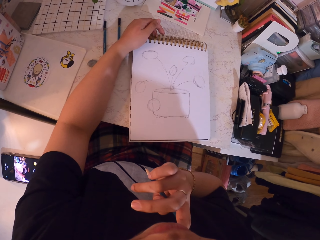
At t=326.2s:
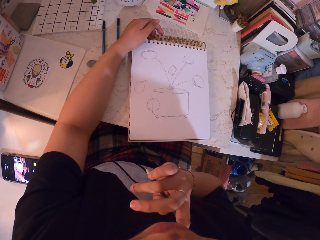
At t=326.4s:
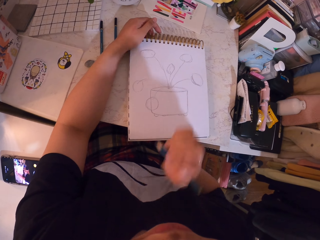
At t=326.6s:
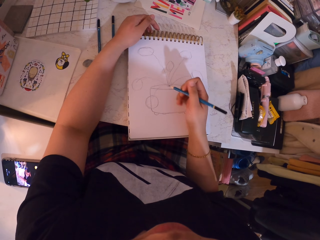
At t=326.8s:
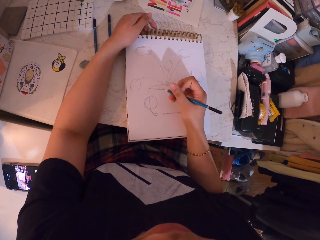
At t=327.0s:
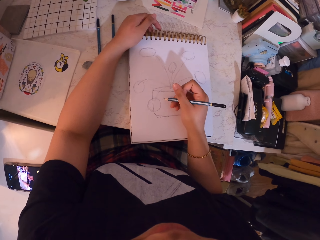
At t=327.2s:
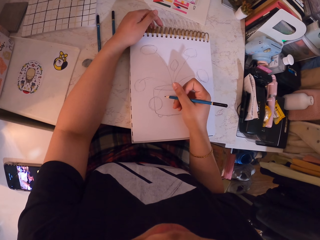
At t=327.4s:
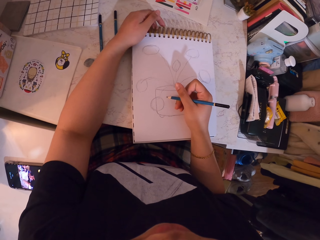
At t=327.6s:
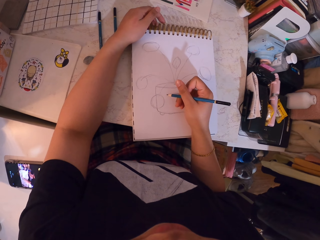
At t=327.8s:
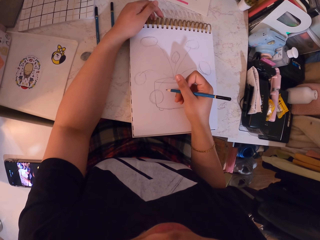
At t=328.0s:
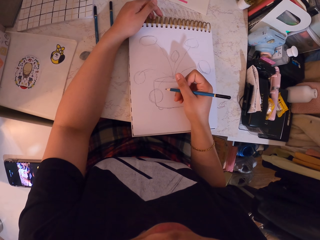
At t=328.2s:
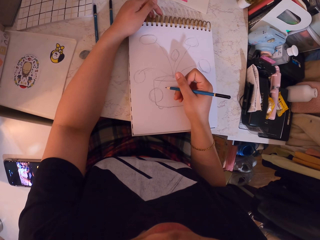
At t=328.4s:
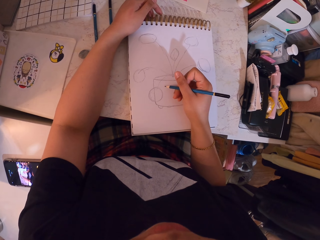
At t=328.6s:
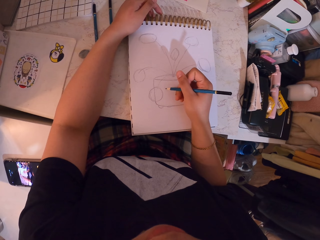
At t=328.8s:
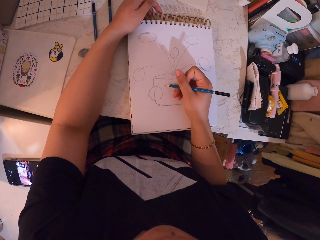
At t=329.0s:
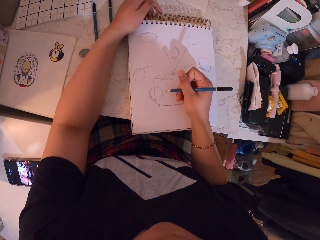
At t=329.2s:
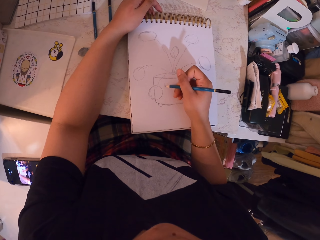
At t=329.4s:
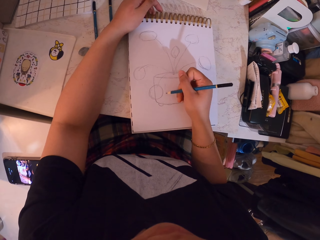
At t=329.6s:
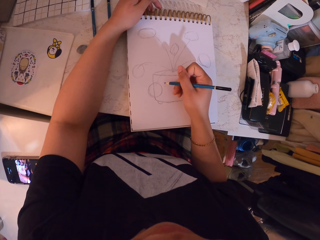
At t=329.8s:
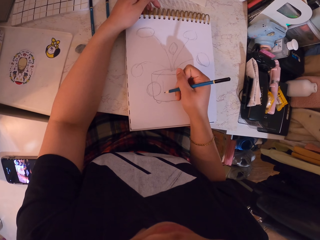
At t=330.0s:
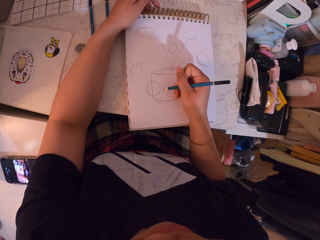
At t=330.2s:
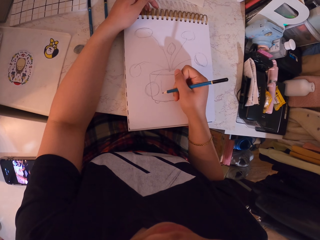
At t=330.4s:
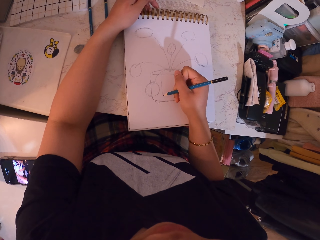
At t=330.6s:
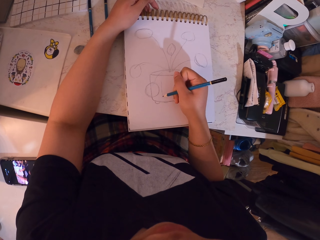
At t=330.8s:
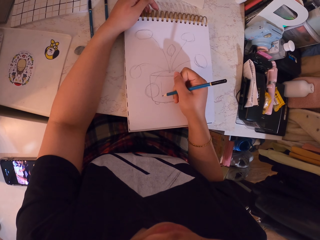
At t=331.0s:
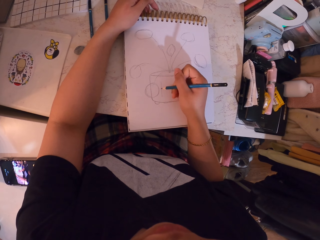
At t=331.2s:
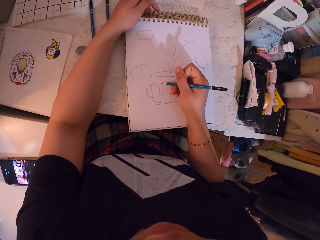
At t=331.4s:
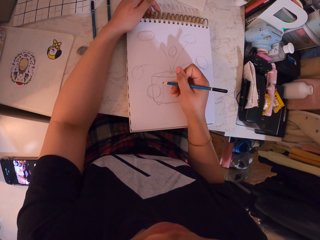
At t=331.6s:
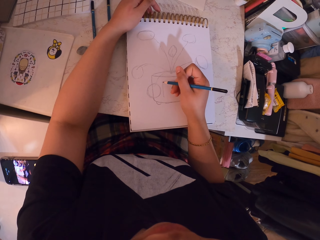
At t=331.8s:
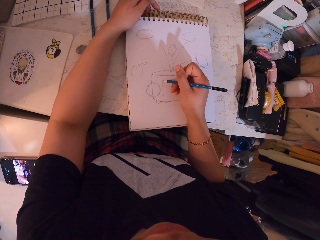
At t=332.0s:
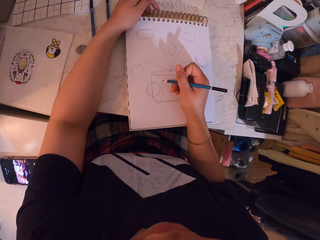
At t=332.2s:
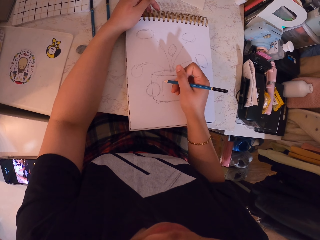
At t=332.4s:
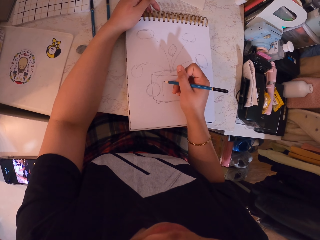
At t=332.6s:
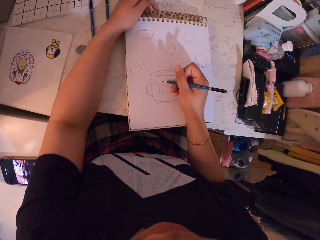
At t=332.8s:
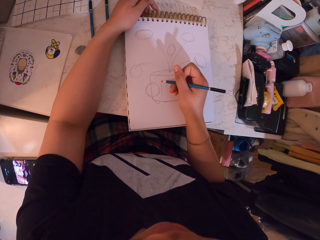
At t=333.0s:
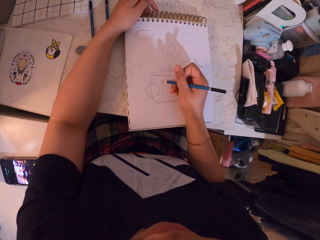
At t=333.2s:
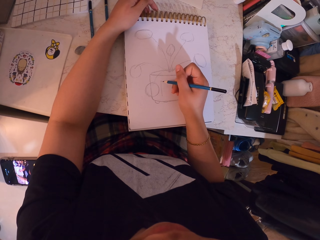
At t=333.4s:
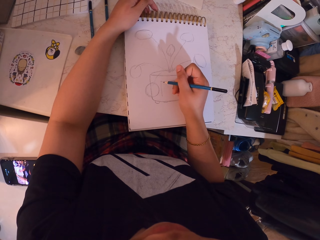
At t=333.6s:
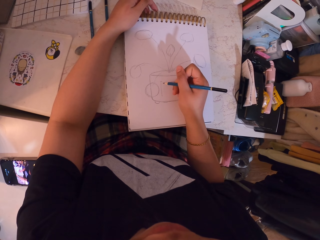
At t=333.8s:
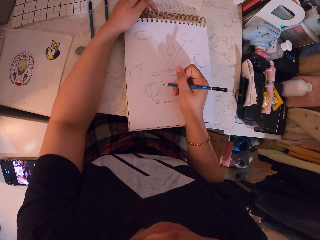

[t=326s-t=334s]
The camera wearer draws on the book with the pencil.

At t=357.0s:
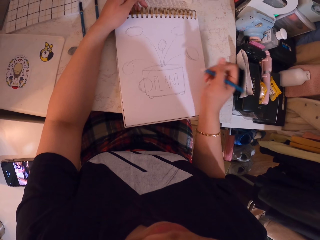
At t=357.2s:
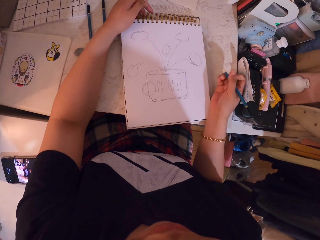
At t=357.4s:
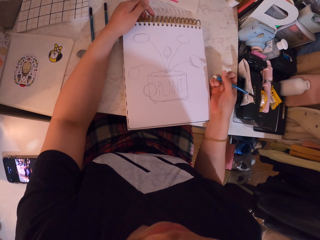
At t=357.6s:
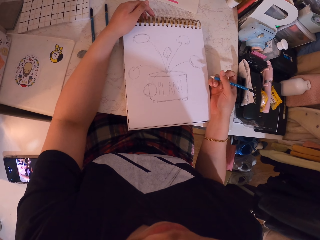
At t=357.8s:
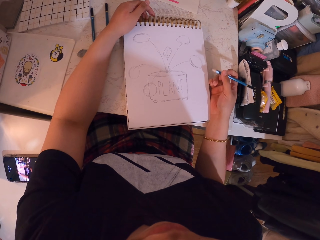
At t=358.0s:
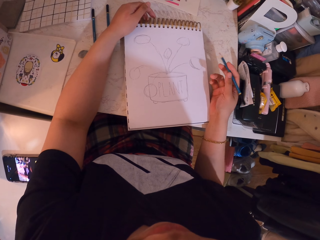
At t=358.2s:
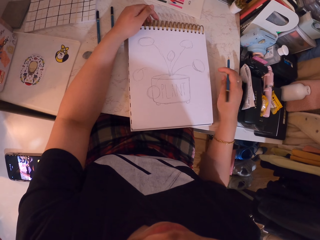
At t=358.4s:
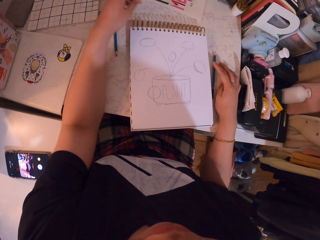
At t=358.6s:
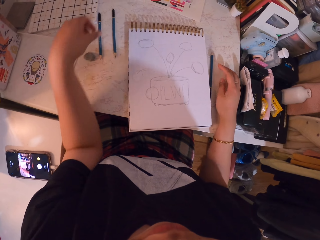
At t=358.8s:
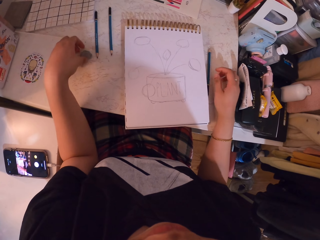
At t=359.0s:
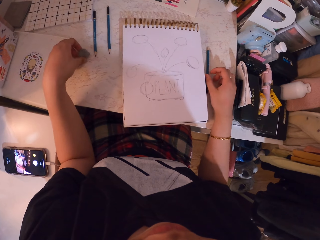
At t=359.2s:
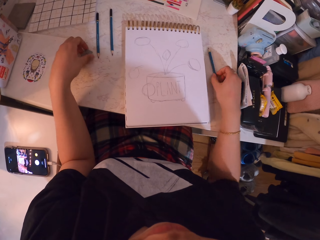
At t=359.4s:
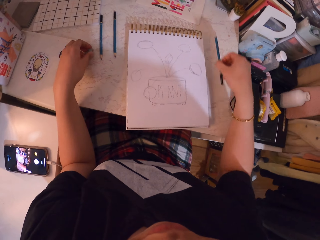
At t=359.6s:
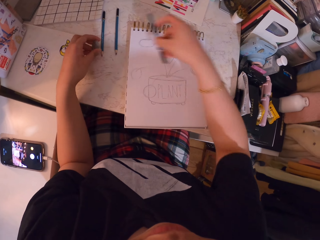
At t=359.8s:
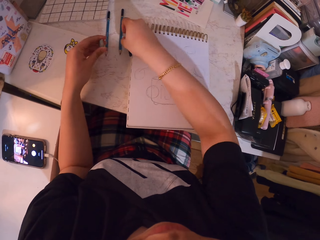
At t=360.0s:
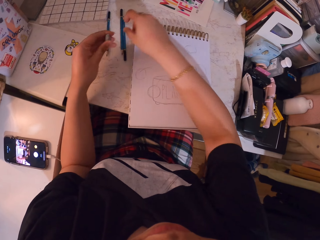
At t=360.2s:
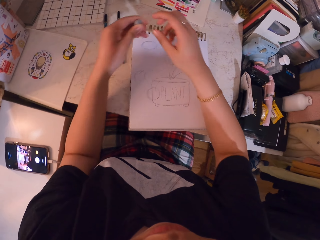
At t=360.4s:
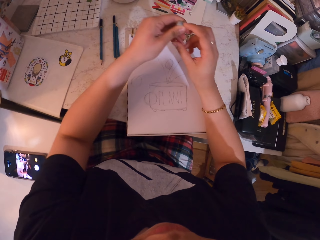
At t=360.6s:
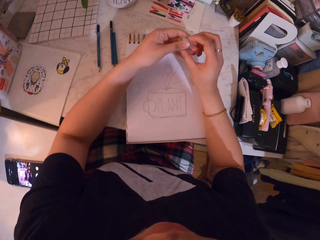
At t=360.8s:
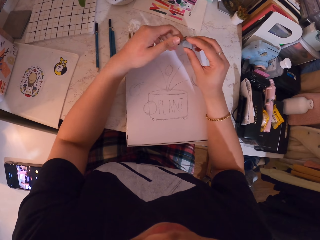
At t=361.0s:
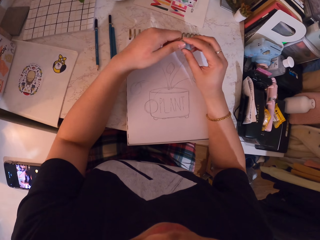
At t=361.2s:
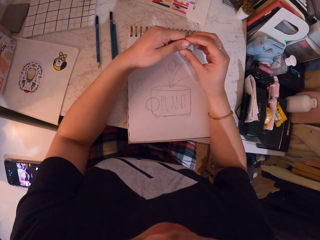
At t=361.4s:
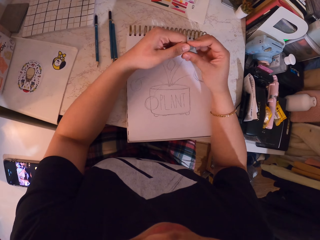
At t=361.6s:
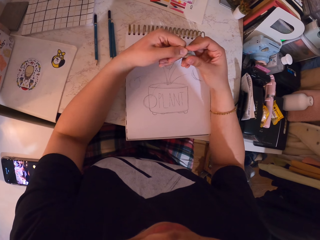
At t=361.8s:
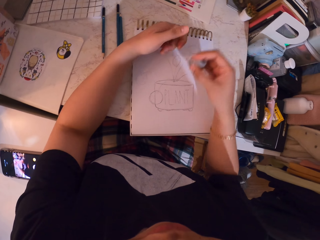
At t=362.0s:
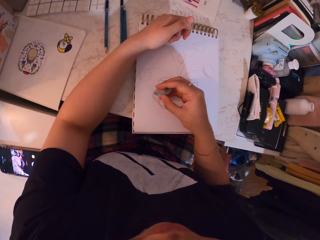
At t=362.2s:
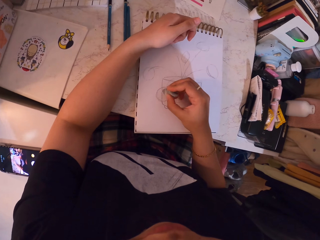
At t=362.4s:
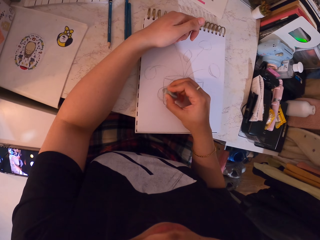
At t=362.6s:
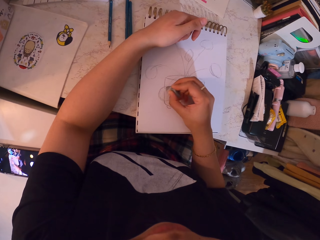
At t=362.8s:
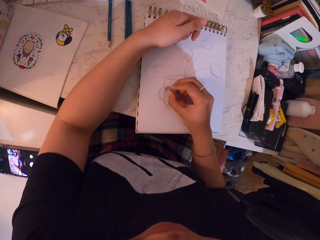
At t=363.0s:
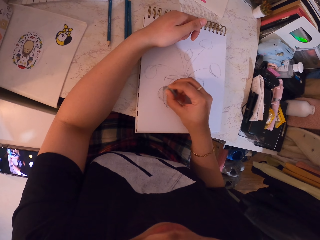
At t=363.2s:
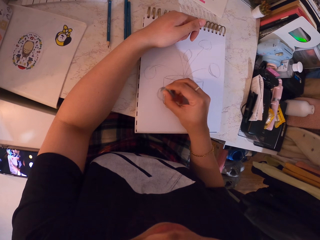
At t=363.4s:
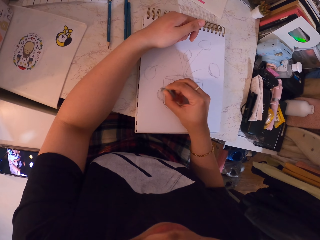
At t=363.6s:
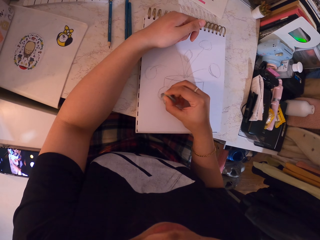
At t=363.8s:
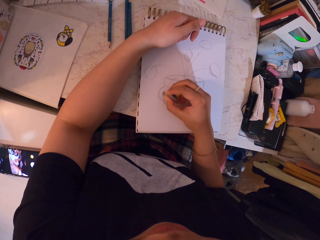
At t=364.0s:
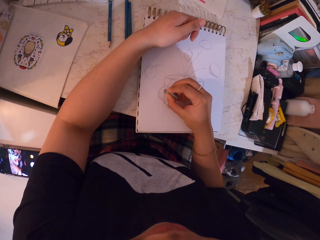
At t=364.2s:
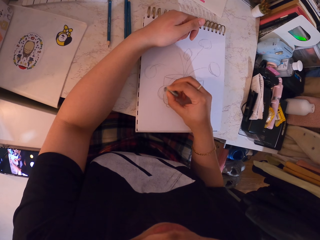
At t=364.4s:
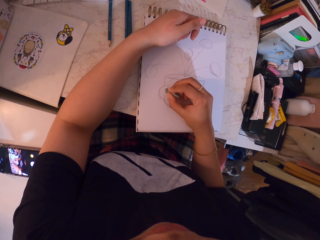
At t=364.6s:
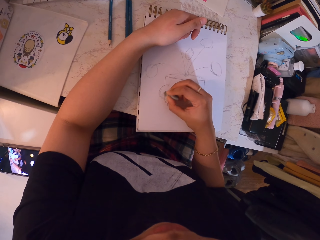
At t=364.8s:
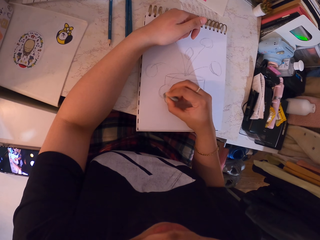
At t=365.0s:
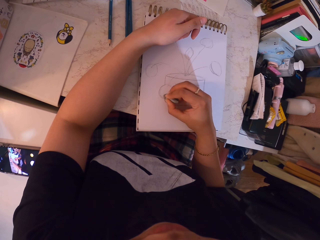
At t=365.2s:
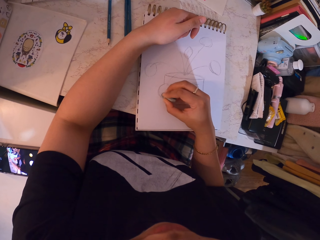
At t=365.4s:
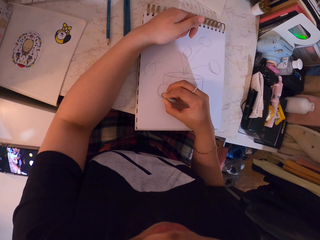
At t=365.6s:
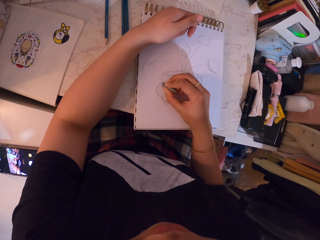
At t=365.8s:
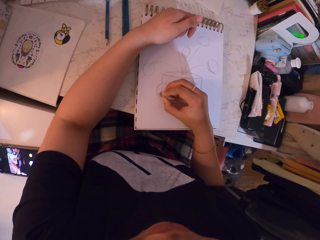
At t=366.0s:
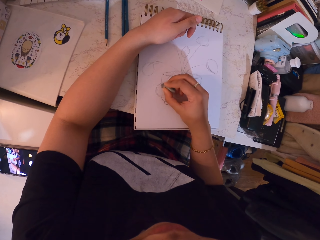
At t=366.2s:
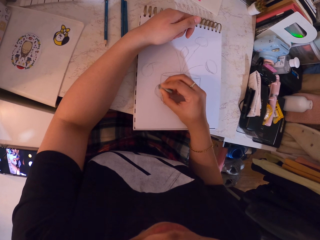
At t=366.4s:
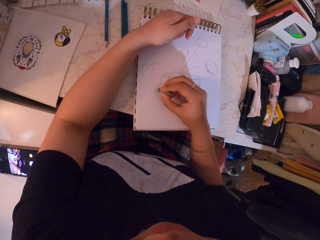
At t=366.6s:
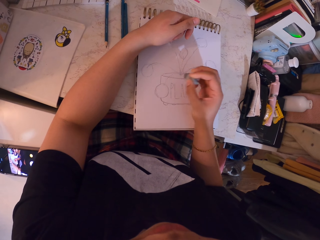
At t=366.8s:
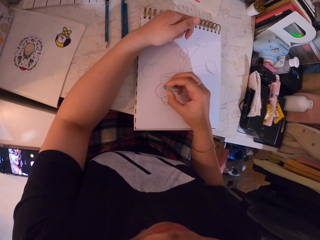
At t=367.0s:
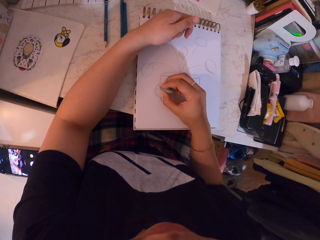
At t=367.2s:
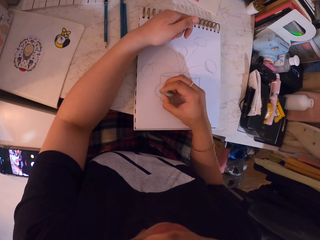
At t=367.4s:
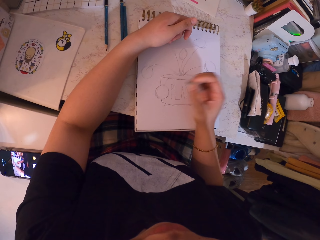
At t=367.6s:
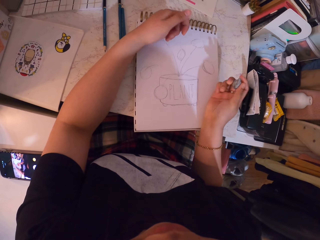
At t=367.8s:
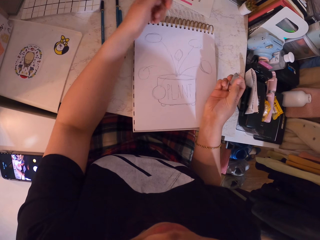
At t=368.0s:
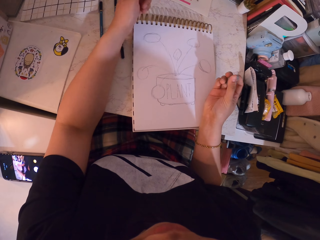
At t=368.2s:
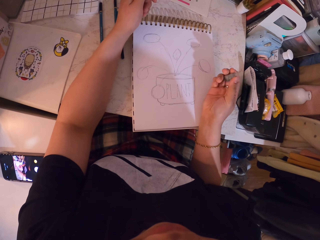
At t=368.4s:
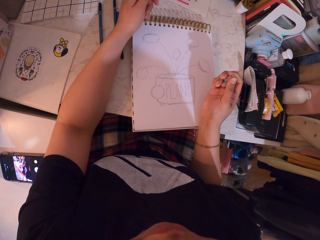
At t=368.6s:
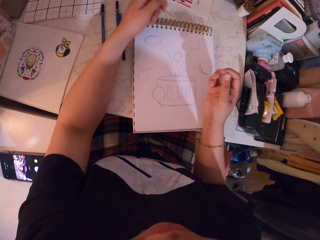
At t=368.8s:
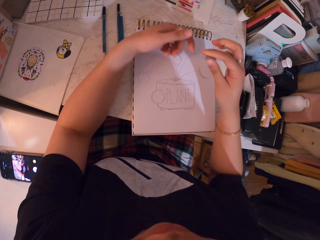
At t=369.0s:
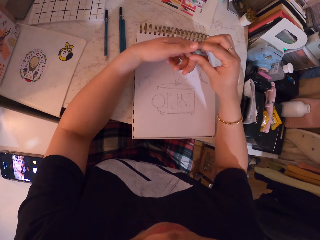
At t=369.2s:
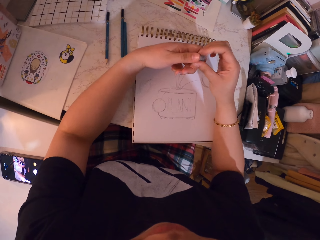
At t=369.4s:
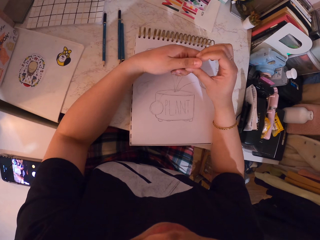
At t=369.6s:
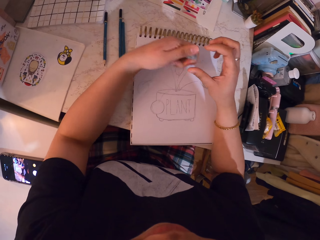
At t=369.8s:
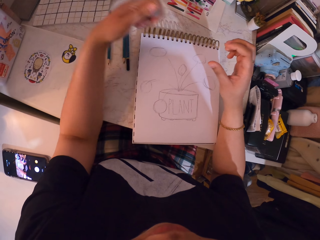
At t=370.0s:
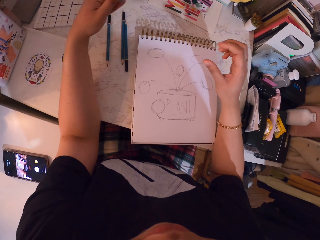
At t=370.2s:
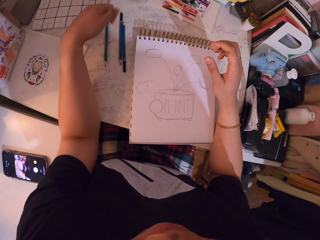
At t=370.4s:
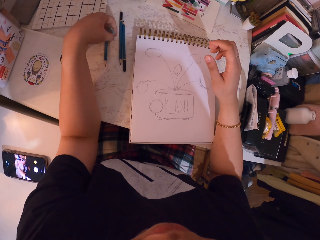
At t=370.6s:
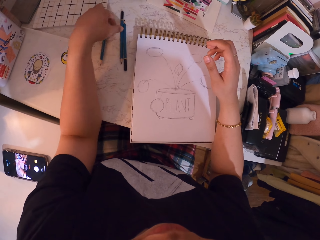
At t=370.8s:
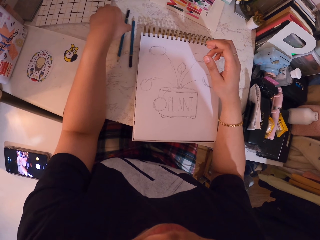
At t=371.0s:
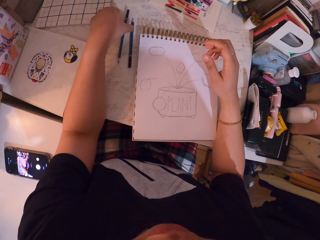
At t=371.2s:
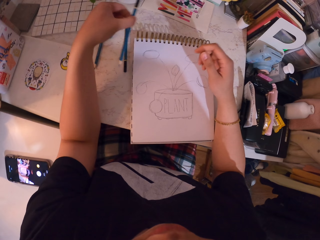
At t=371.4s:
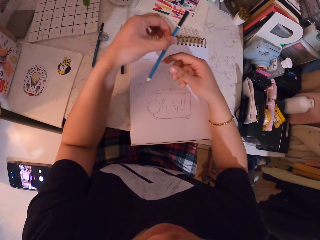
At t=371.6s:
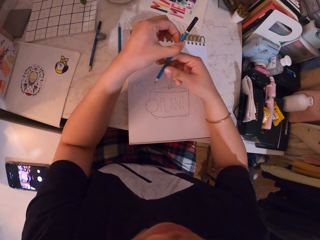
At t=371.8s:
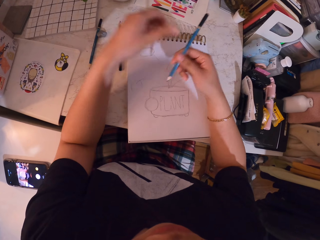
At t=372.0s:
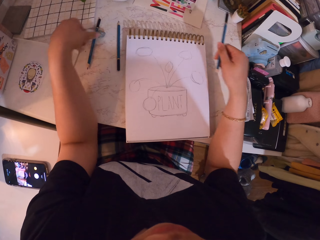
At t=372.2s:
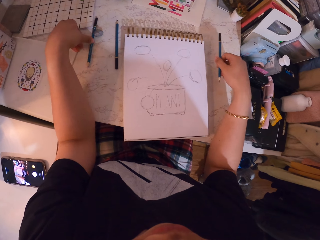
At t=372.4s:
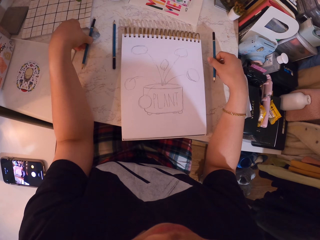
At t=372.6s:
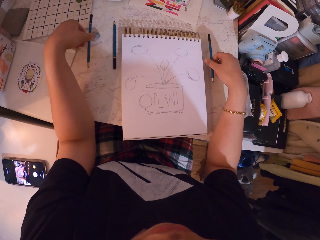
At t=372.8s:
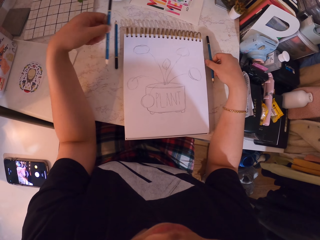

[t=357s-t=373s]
The camera wearer puts the pencil on the table. They take the eraser or rubber. They displace the pencil. They hold the eraser. They erase a section of the drawing. They hold the eraser. They place the rubber on the table. They take the pencil and hold the pencil.
